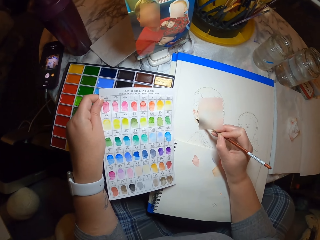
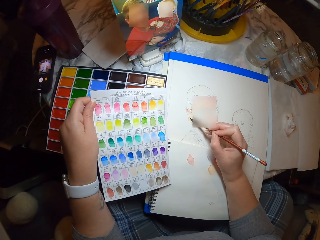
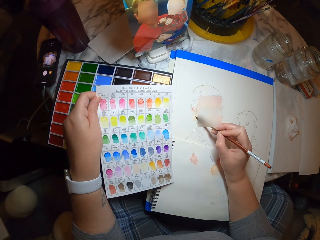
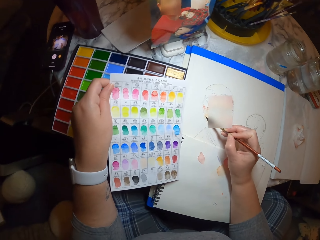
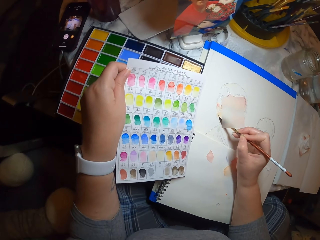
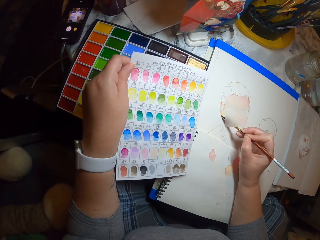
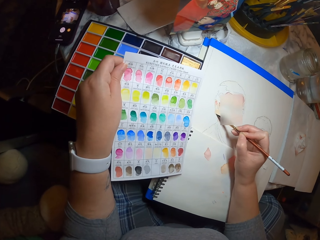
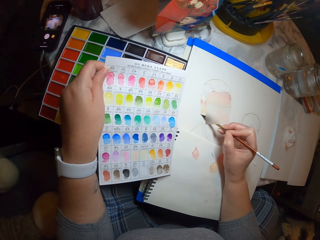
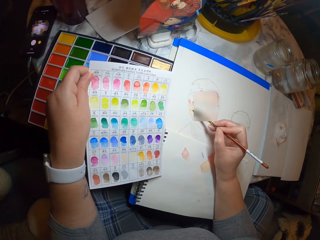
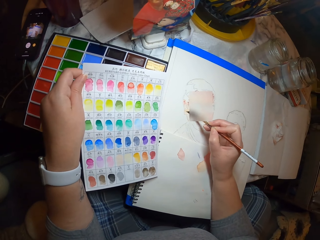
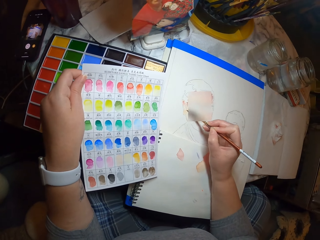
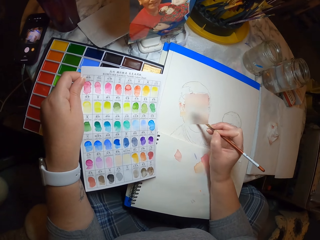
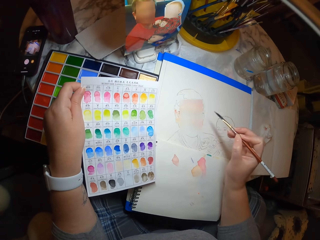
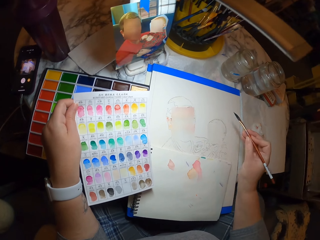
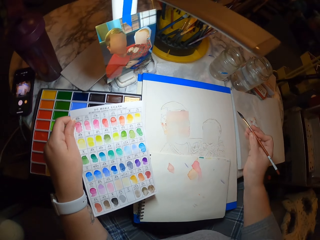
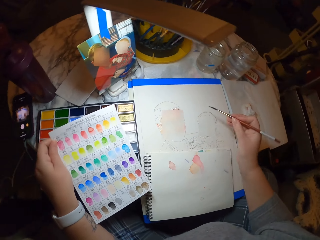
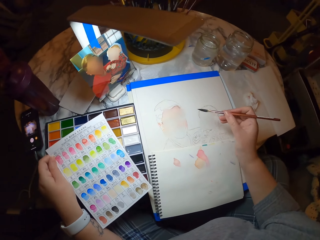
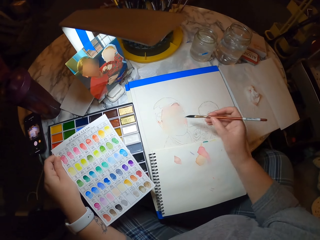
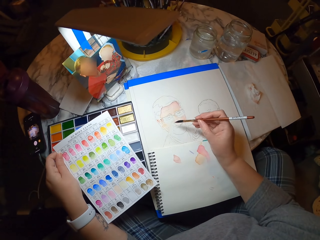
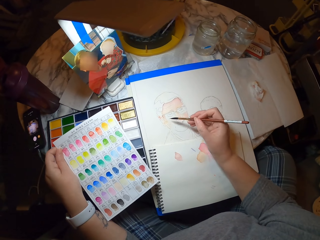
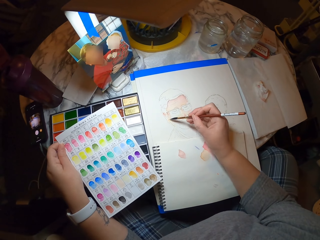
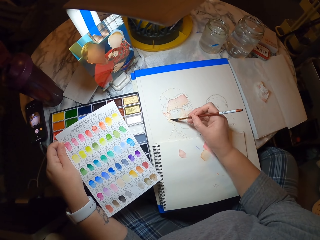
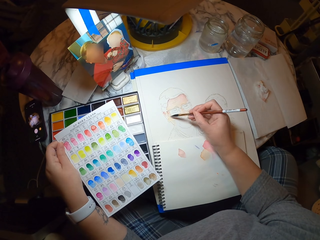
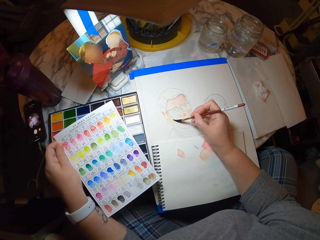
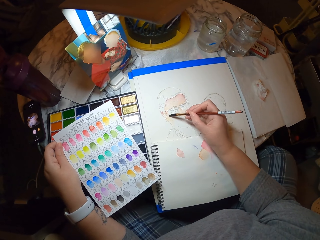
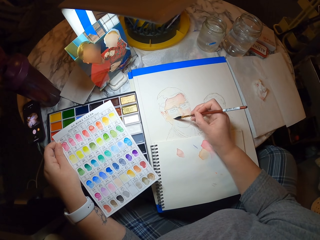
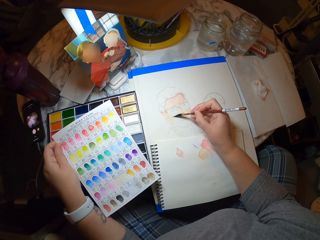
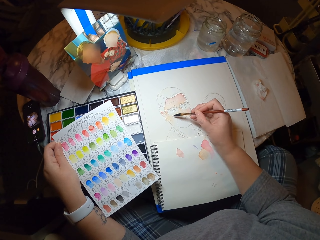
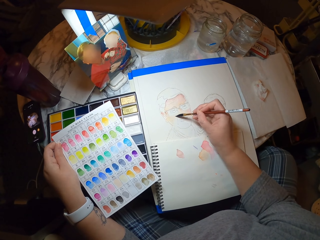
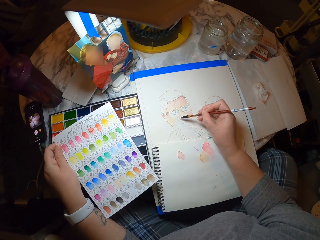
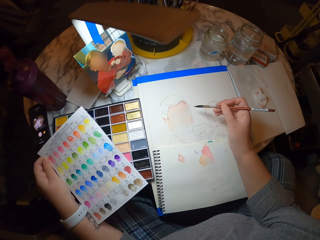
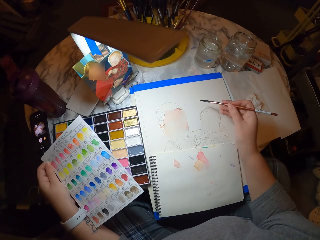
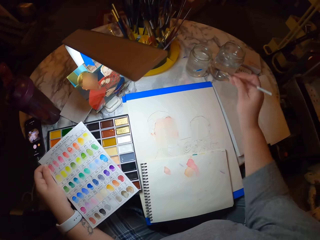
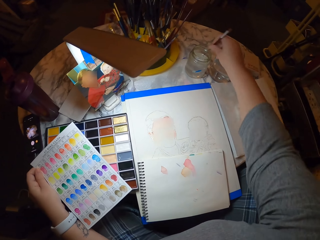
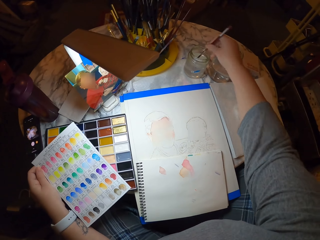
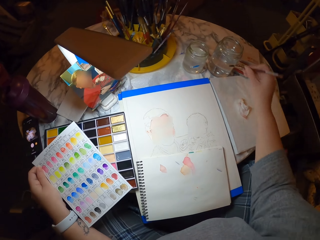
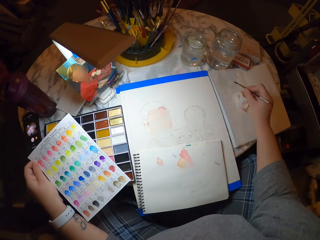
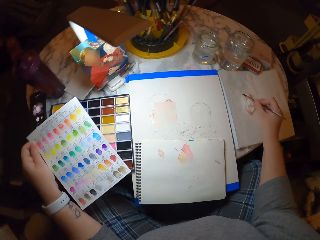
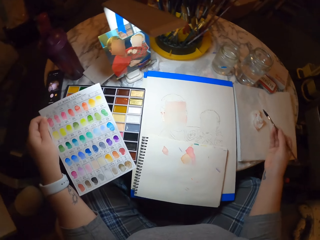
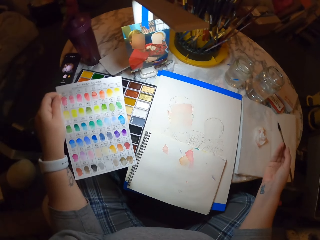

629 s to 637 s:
The camera wearer lifts their arm. They move their head. They move the right hand. They paint the drawing. They move their hands. They dip the brush in water in a jar. They rub the brush on a book.

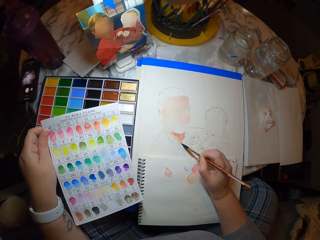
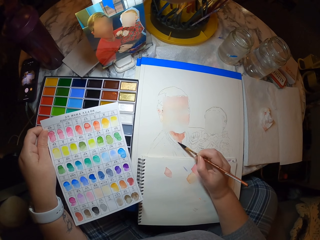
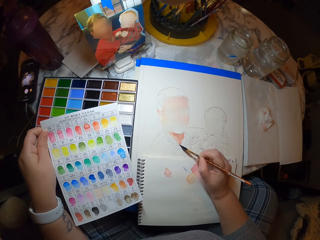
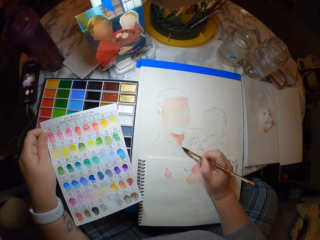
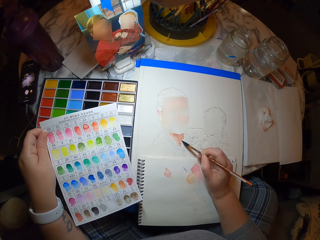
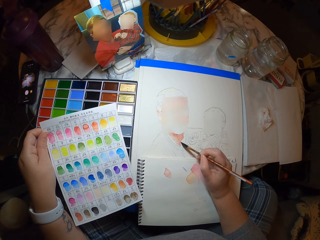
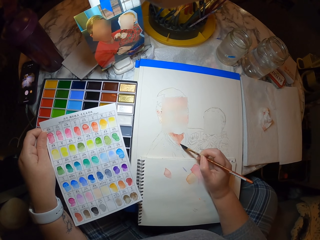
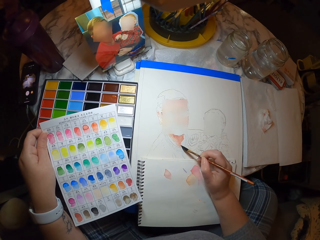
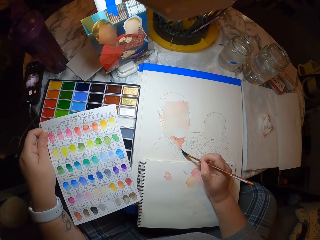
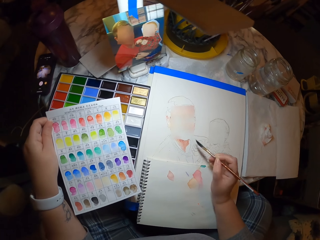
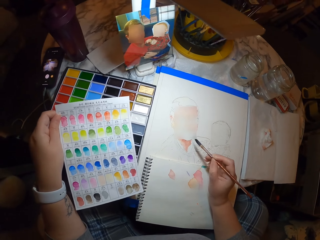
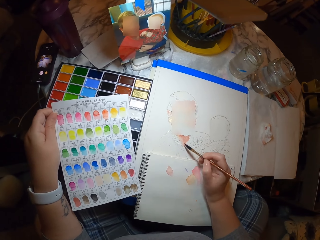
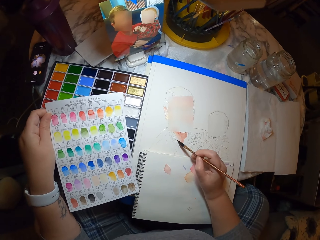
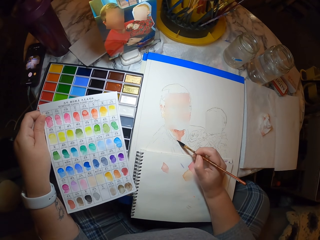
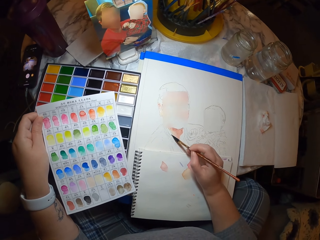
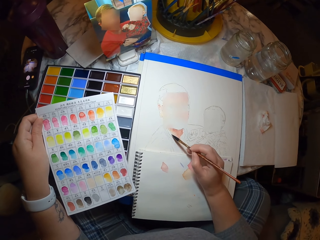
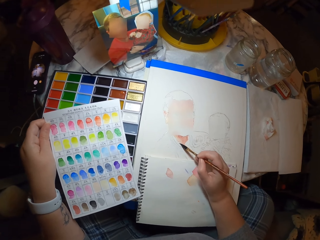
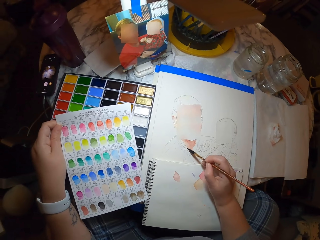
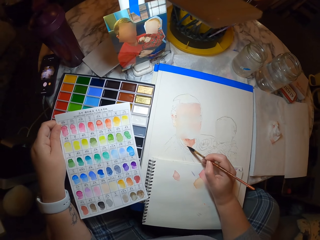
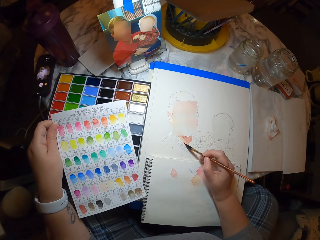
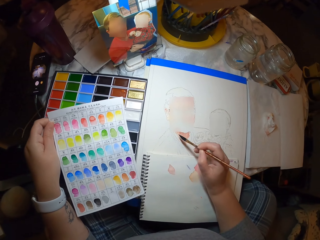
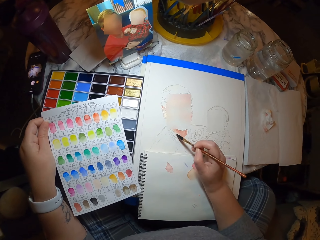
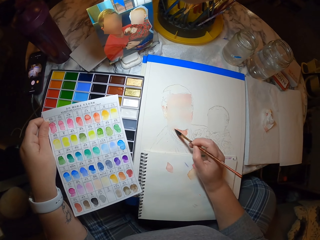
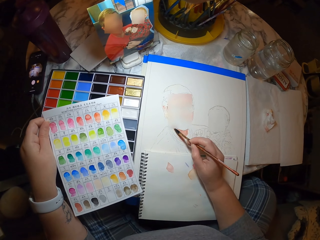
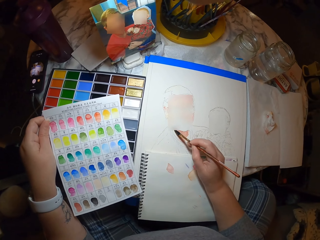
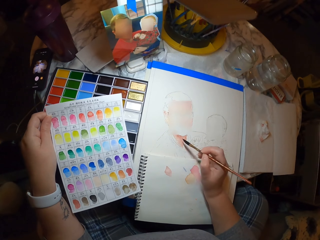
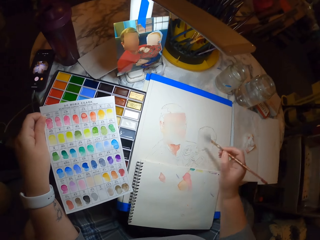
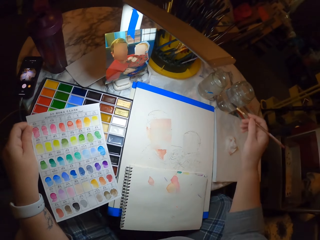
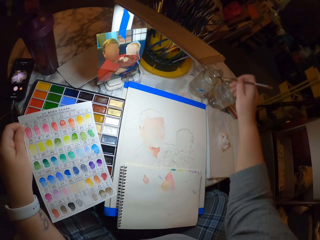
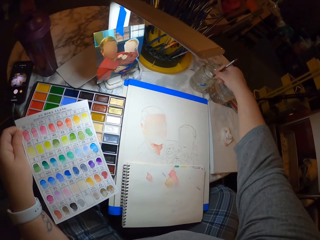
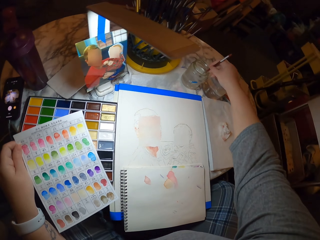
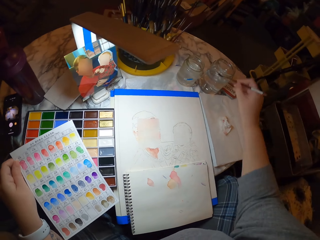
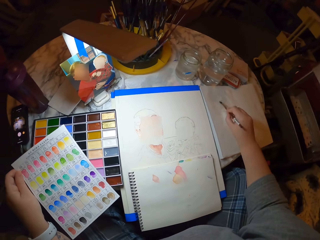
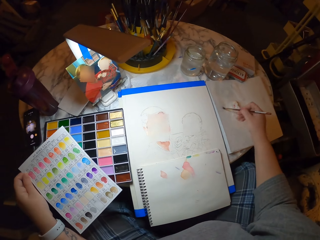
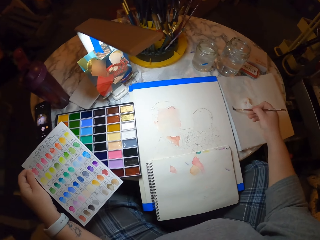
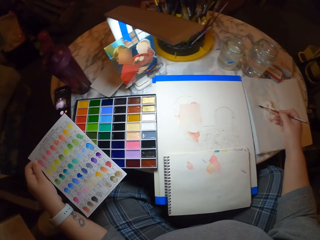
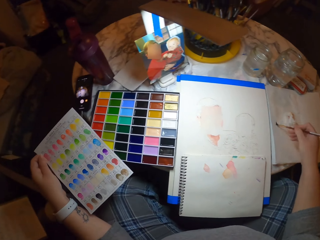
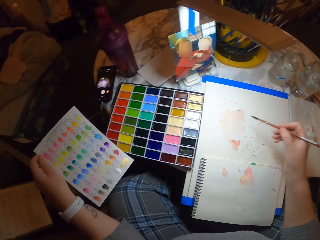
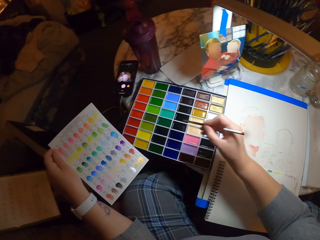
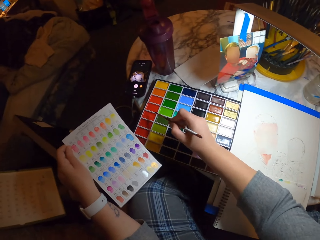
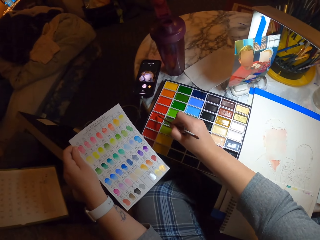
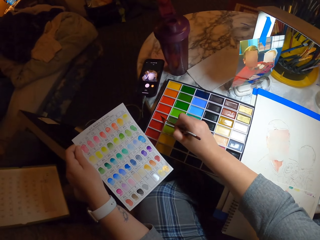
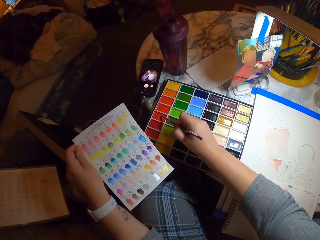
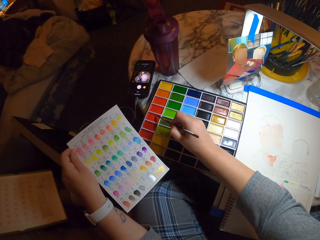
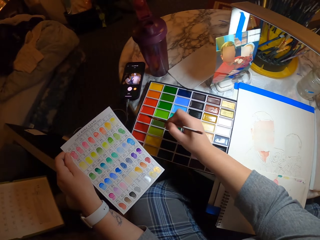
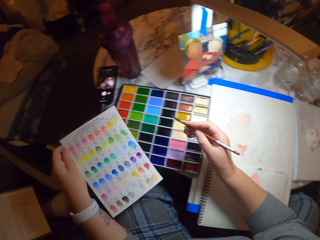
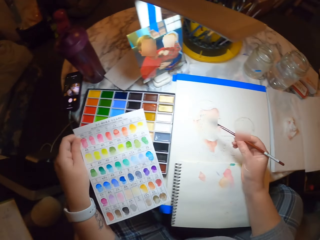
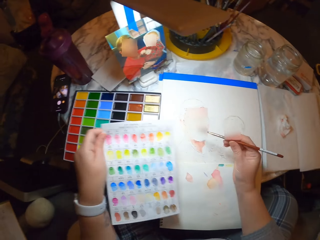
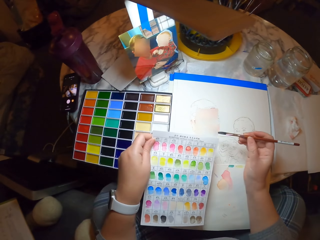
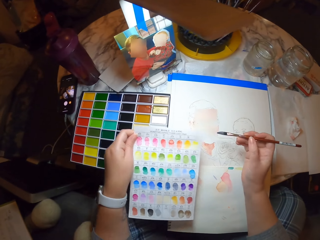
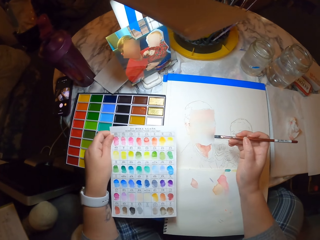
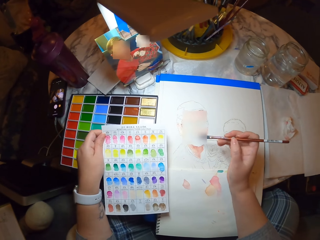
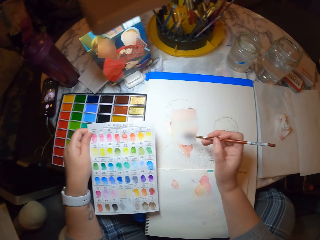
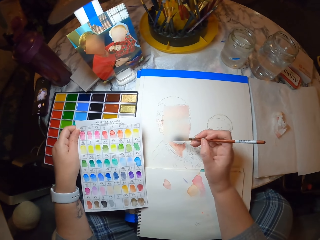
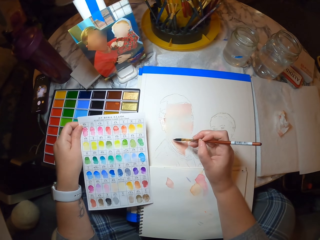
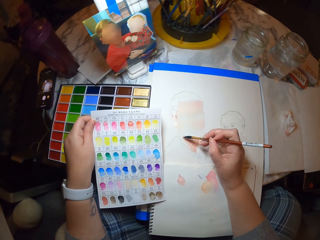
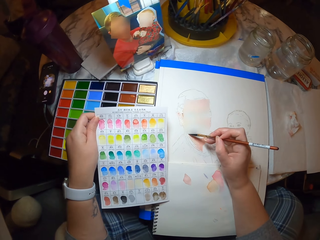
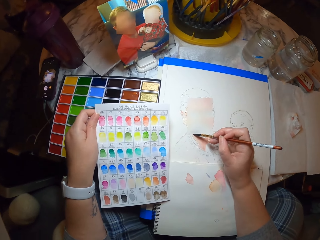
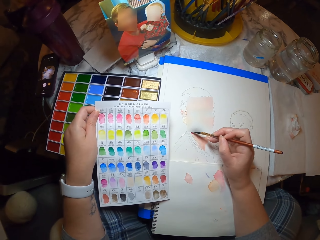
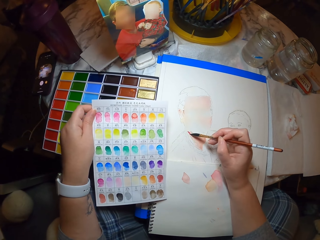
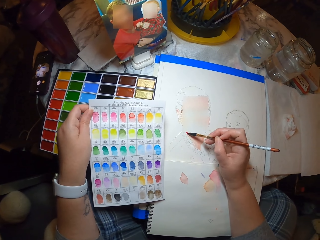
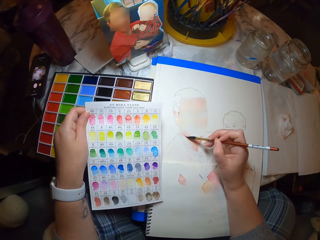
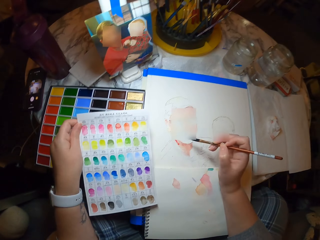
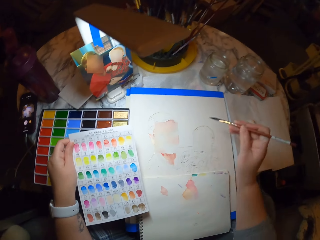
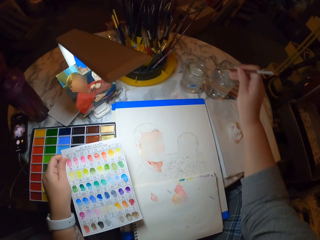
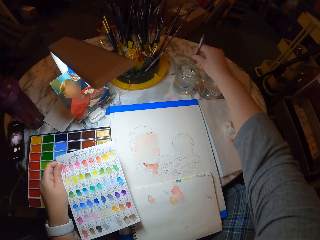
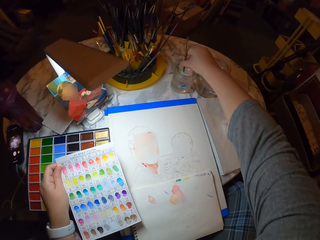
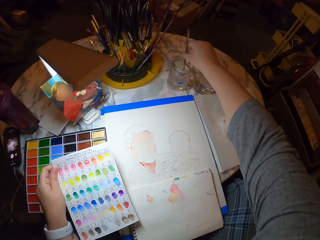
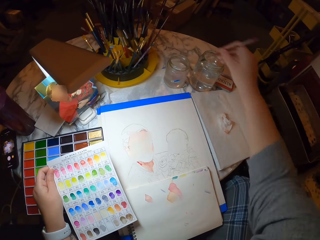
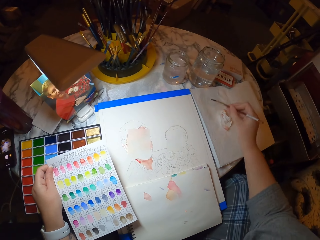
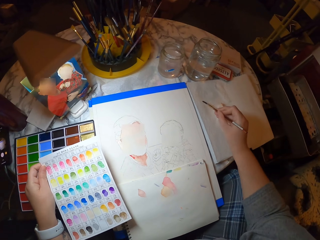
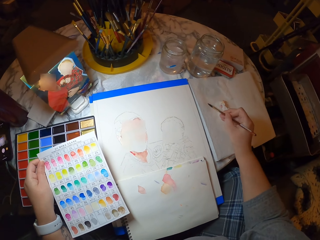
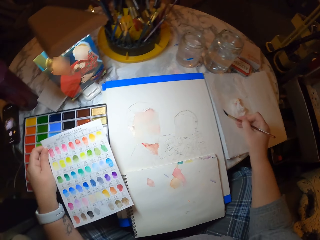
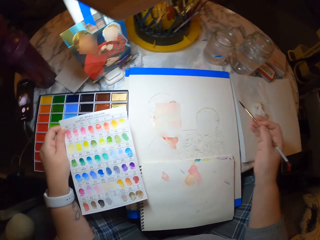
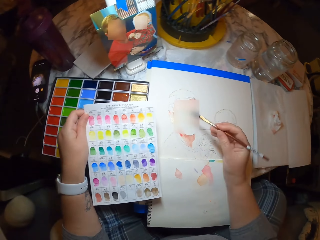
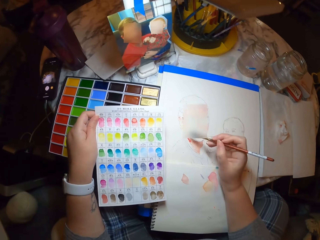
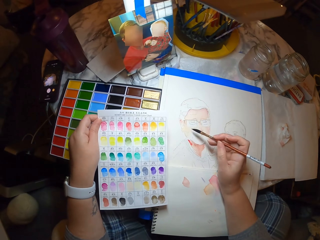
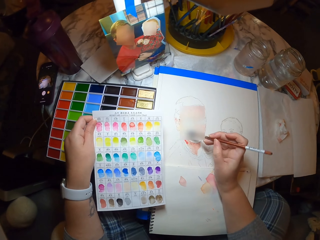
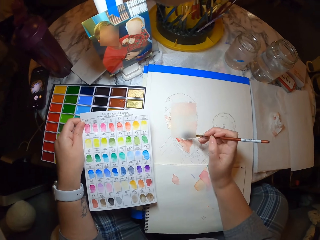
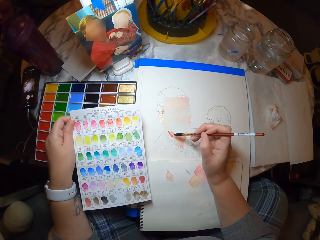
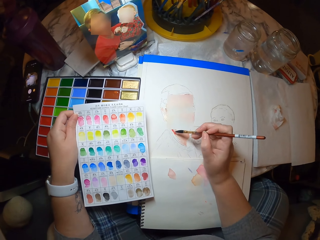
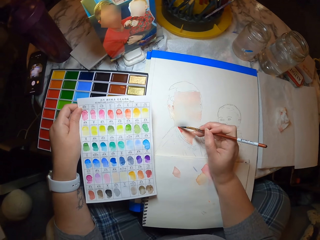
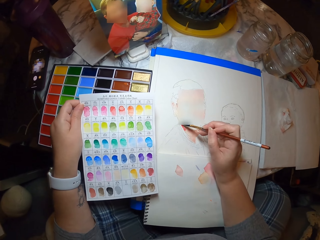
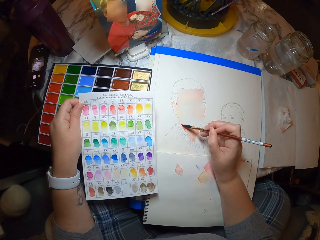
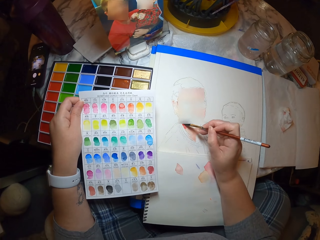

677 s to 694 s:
The camera wearer lifts their hand. They color in the drawing. They dip a brush in water in the jar. They rub the brush on a book. They move their arms. They put the brush on the paint. They move their arms. They move the left hand. They paint the drawing. They dip the brush in water in the jar. They rub the brush on the book. They paint the drawing.
